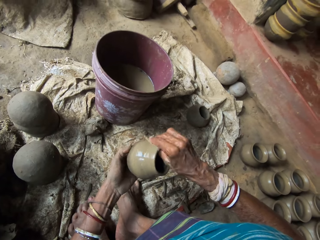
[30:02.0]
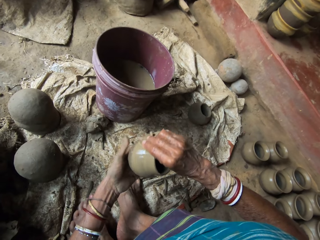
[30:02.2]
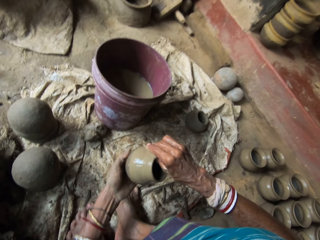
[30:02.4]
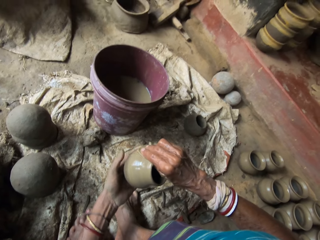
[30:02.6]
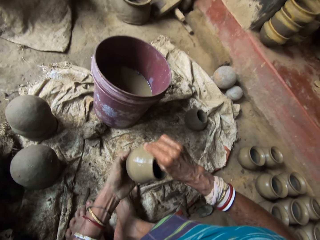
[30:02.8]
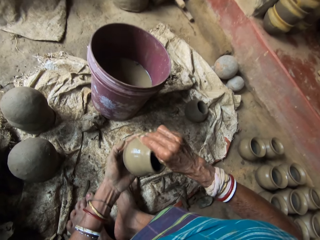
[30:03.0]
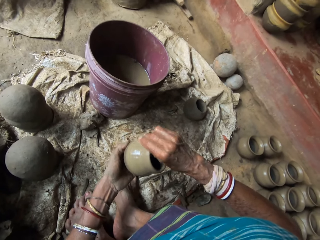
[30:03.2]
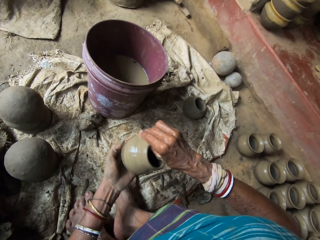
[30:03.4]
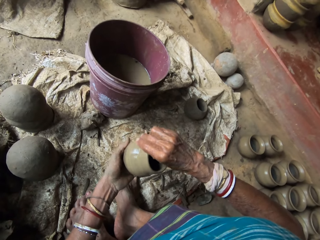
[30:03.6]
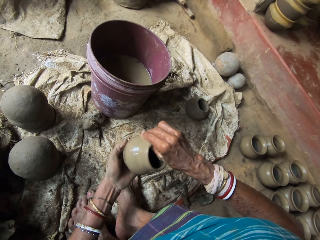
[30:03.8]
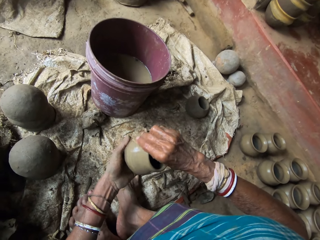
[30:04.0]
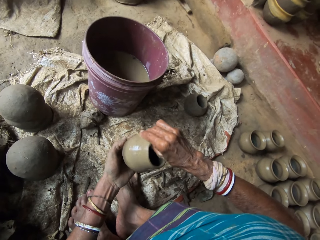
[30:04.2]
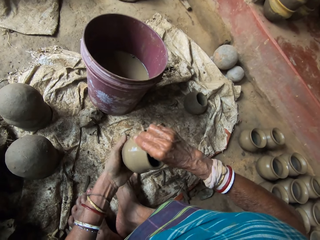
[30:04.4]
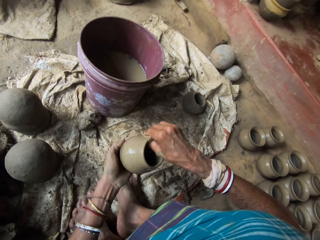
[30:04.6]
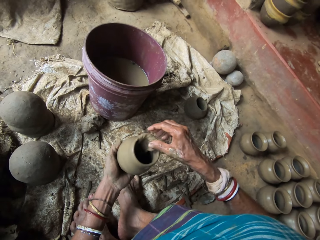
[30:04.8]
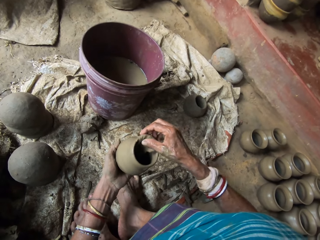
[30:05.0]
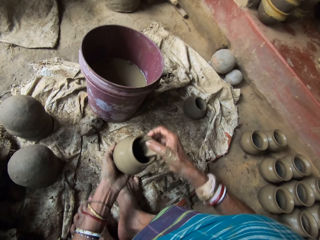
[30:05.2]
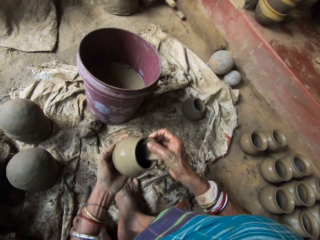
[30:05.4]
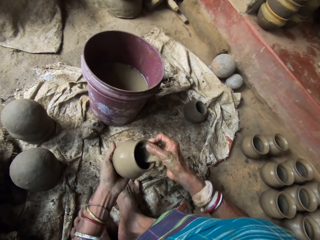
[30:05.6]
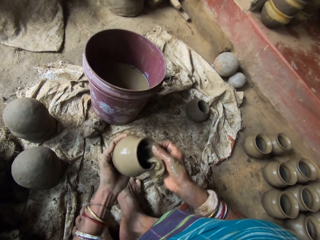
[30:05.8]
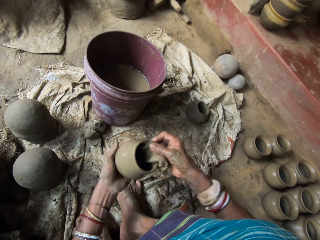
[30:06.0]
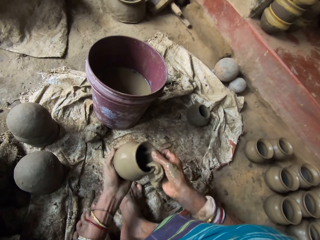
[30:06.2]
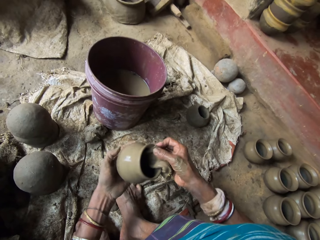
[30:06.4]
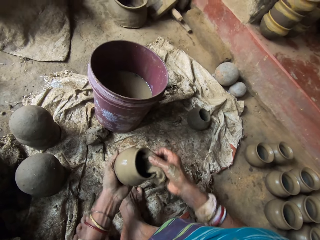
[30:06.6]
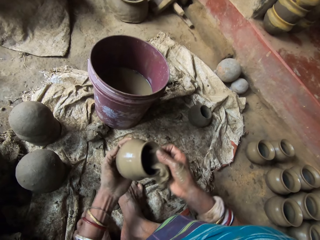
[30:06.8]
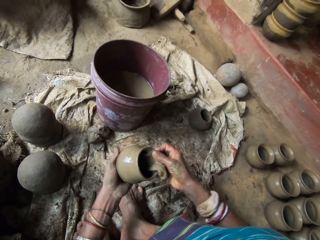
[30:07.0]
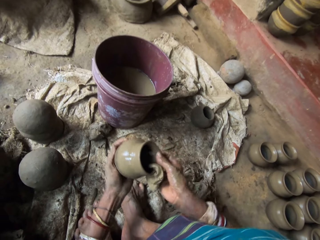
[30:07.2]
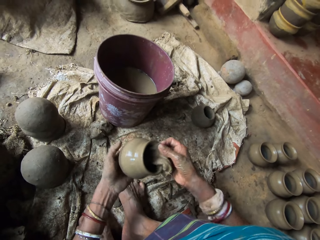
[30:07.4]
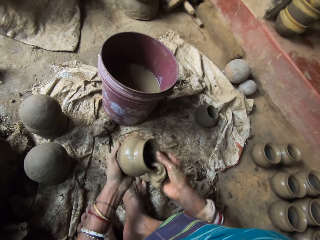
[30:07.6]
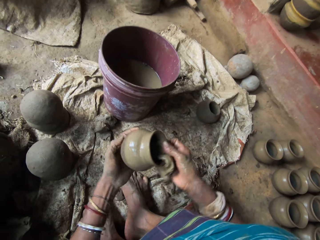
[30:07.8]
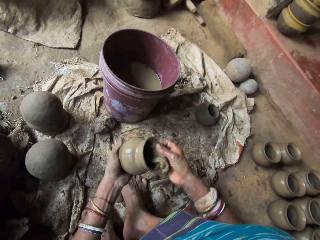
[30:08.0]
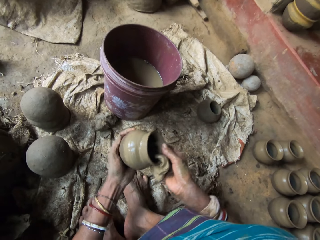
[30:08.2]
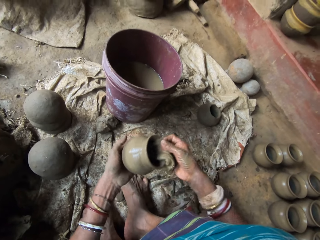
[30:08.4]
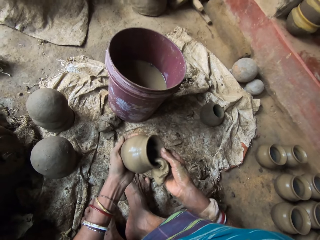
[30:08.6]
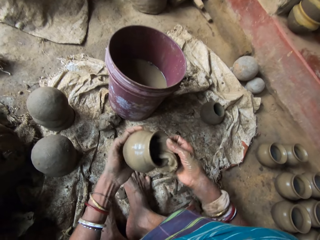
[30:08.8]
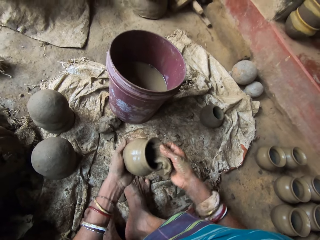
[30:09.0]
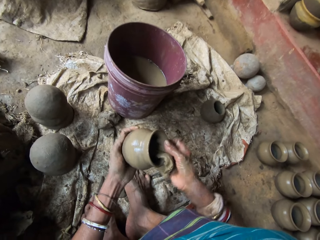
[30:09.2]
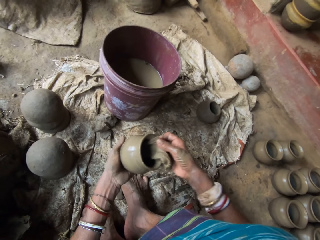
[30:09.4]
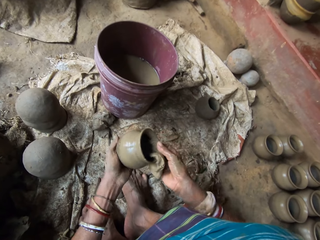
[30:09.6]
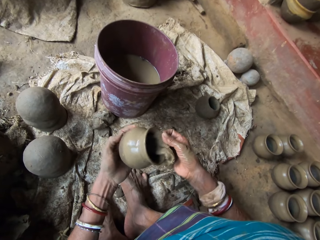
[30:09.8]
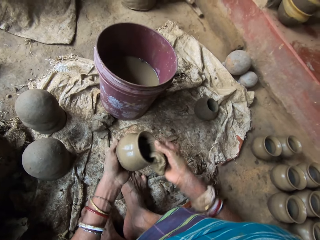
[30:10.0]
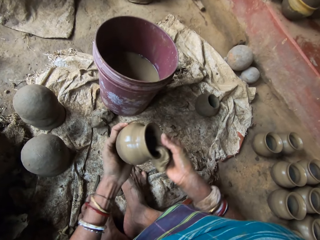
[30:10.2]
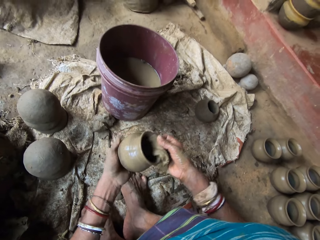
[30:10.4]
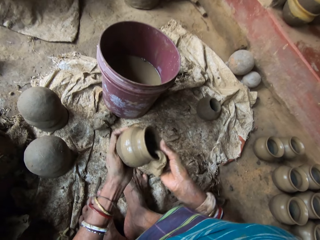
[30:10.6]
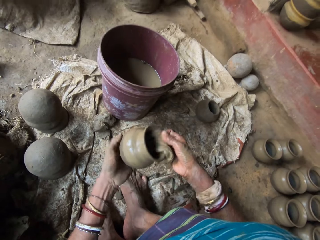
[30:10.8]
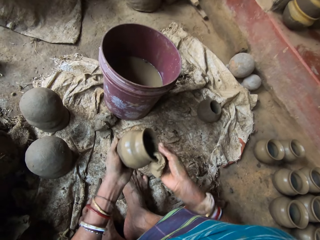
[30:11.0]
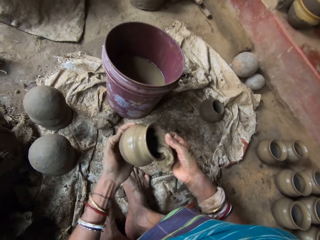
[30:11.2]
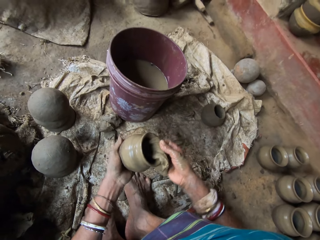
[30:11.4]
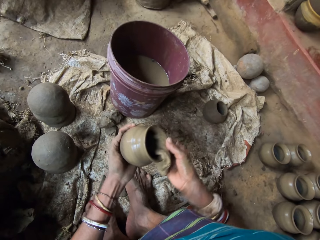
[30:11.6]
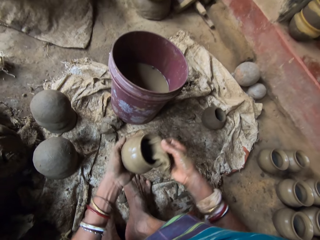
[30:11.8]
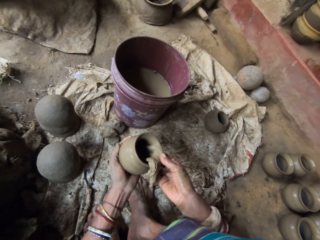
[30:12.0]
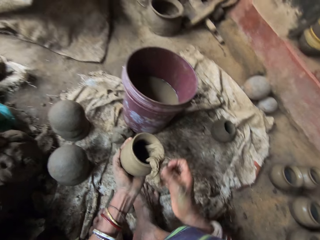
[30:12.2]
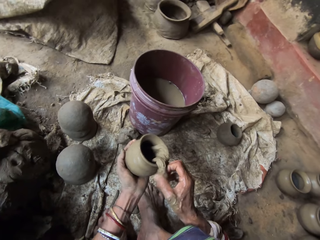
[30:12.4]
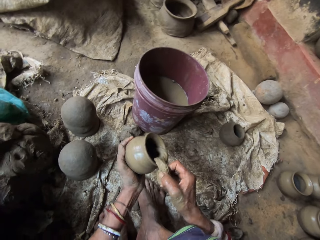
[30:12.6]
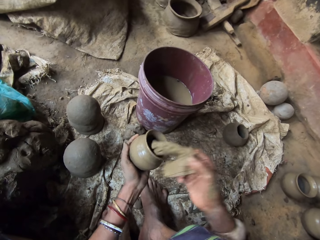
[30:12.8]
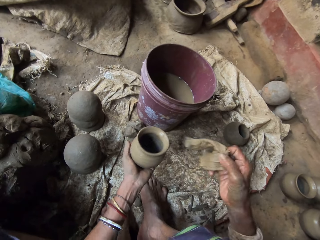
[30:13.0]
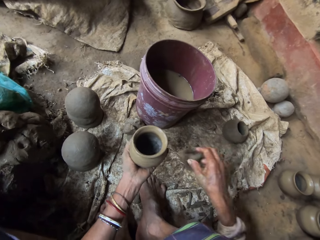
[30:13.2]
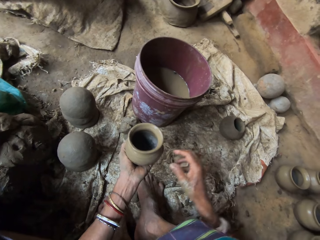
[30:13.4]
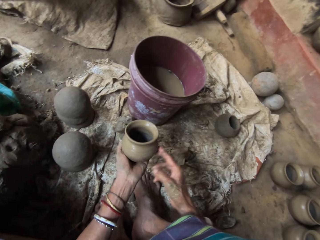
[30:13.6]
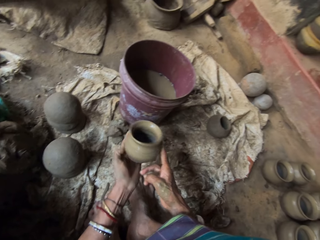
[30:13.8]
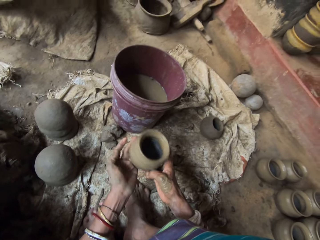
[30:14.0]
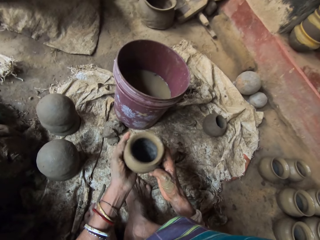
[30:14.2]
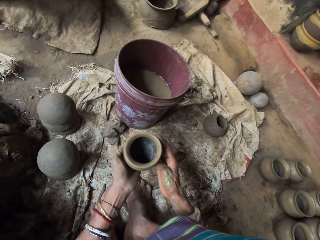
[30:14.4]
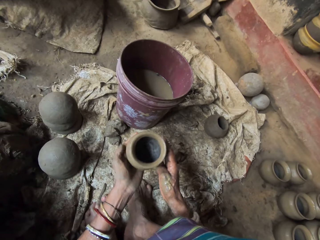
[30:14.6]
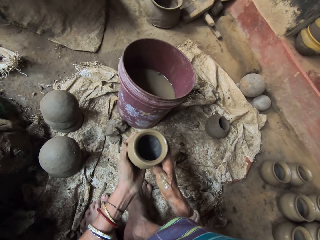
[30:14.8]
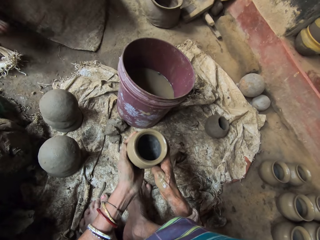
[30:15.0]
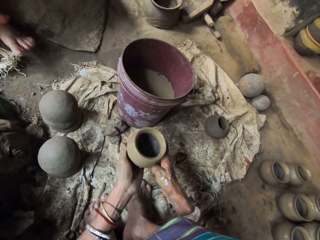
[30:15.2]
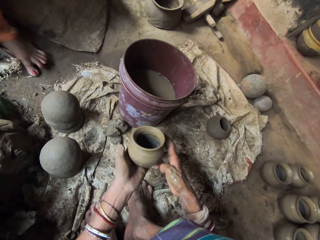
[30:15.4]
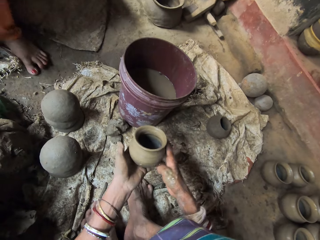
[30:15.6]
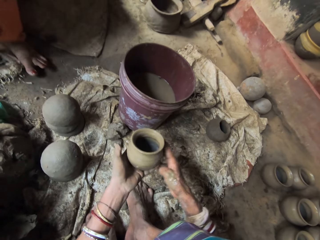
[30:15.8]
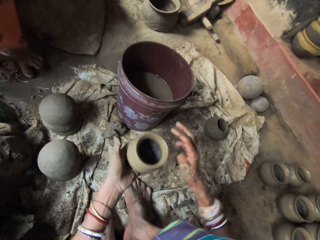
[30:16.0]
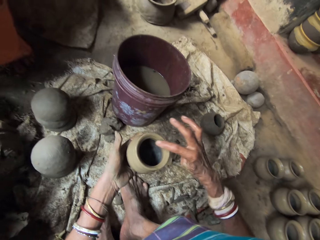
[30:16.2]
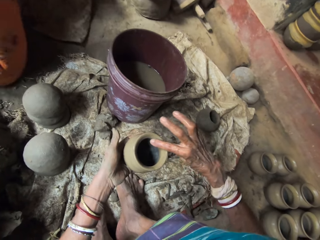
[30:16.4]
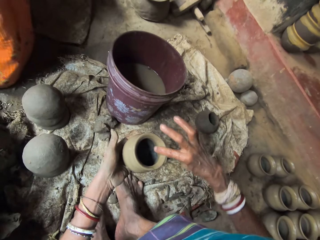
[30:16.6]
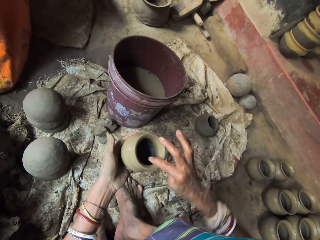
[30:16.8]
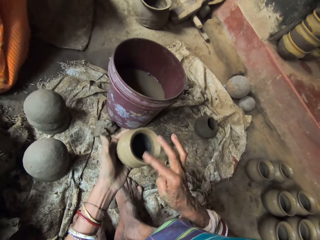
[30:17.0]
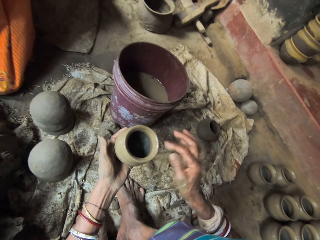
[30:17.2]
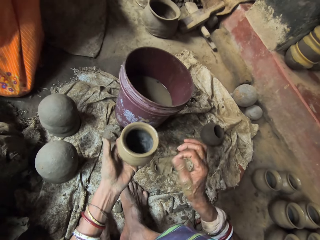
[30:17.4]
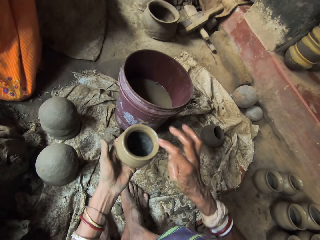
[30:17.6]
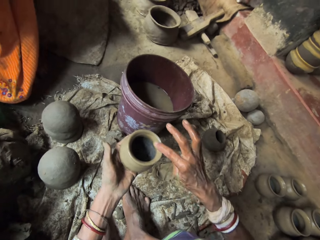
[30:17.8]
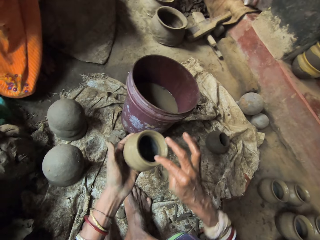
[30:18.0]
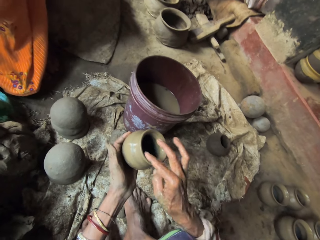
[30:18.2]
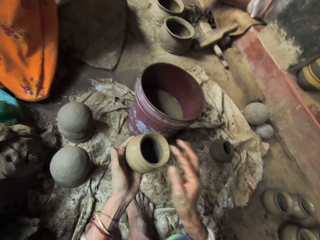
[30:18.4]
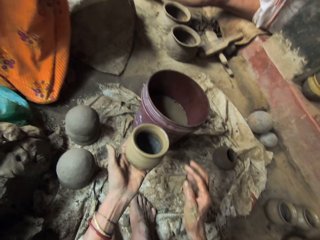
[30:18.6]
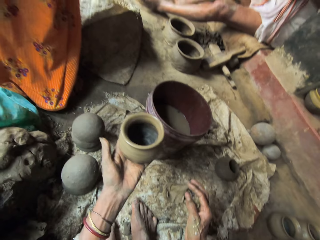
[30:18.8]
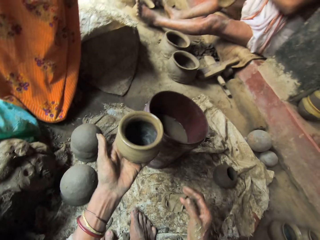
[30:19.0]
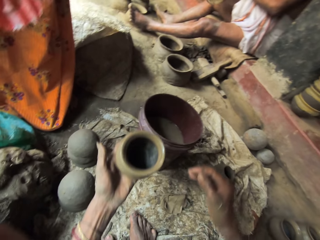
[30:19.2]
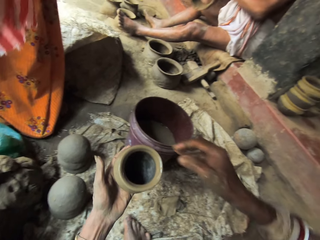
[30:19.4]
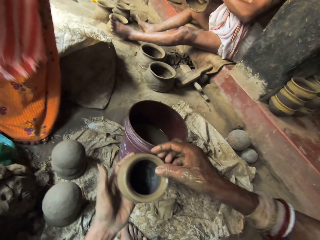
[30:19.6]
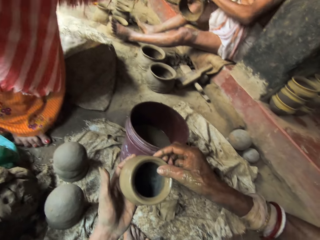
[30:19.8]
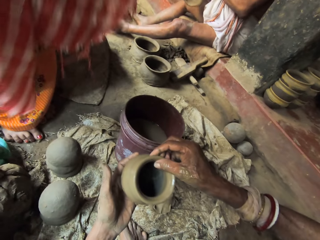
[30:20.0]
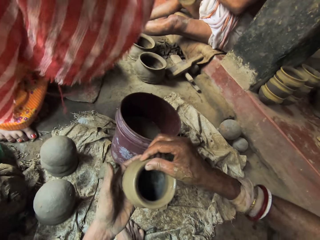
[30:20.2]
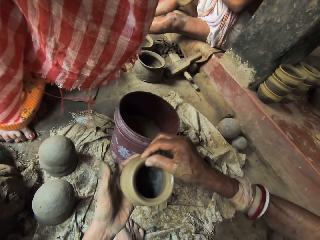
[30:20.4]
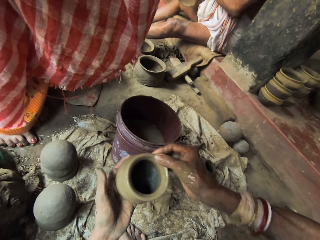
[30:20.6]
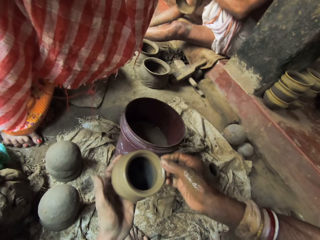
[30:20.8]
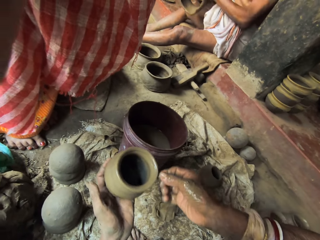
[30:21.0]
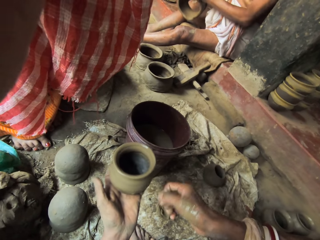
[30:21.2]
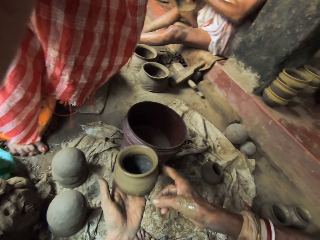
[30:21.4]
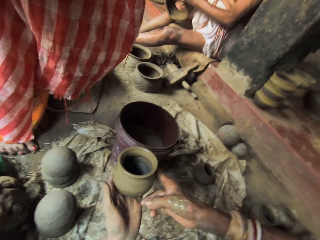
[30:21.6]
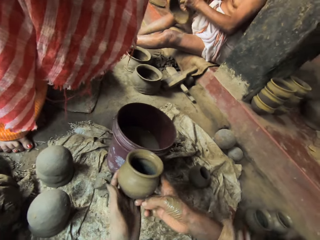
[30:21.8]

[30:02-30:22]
The camera wearer lifts a cloth. They throw the wet piece of cloth on the floor. They potter the sides of a wet clay pot and hold the pot with both hands. A woman stands close to the camera wearer. A man moves his hands.
